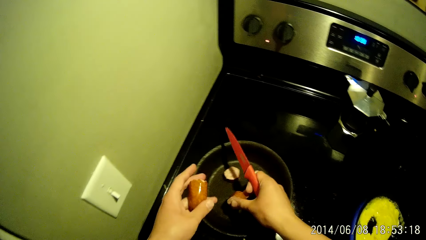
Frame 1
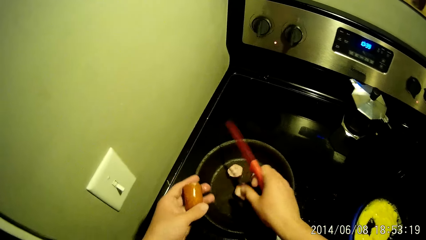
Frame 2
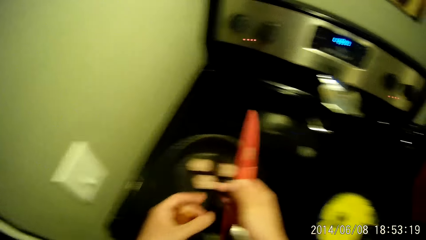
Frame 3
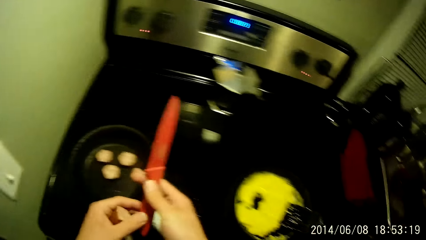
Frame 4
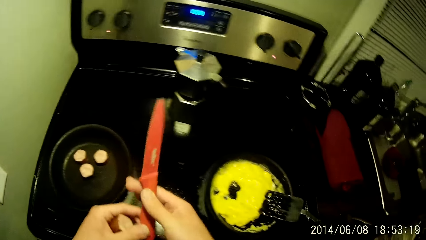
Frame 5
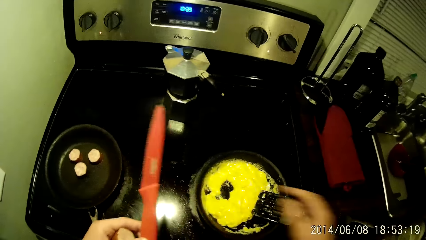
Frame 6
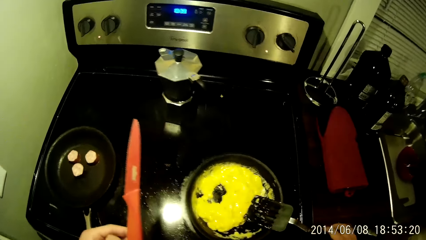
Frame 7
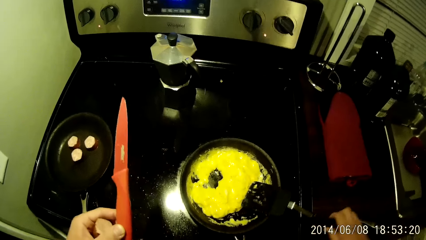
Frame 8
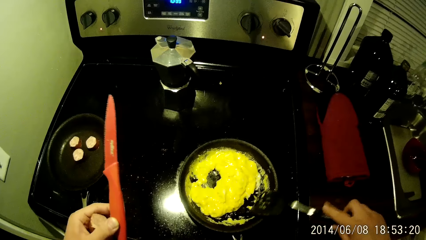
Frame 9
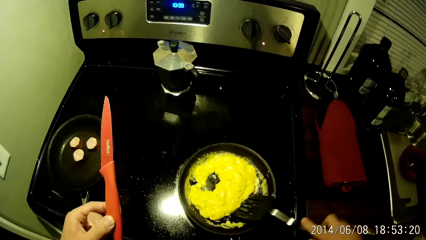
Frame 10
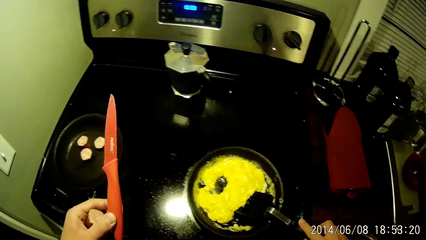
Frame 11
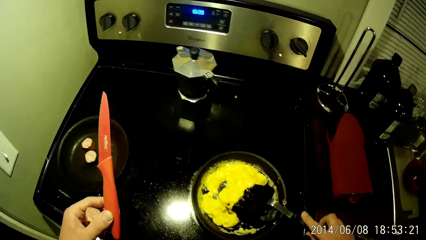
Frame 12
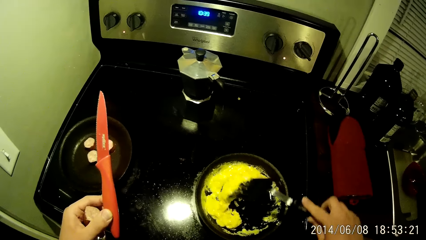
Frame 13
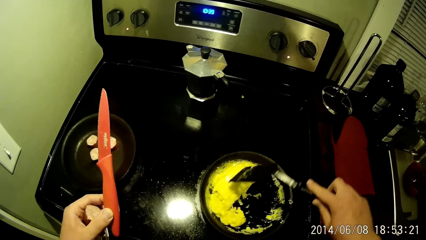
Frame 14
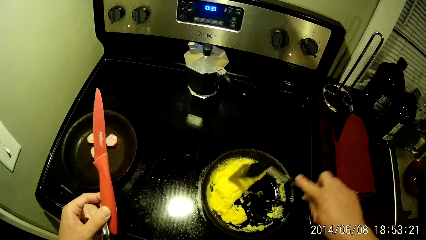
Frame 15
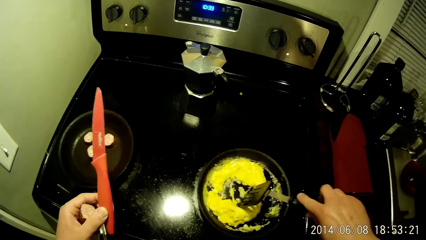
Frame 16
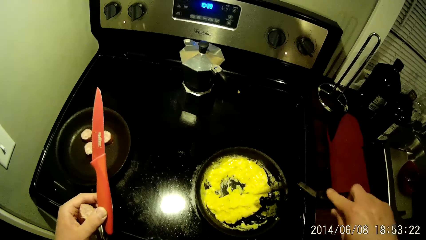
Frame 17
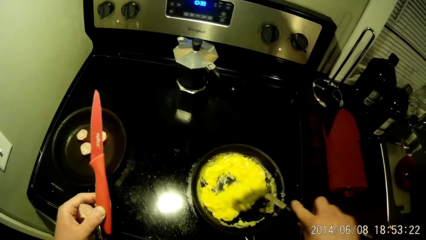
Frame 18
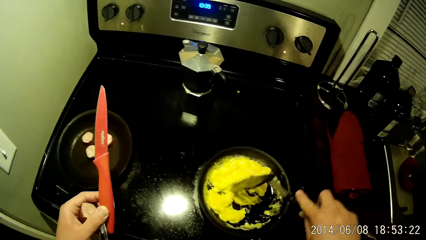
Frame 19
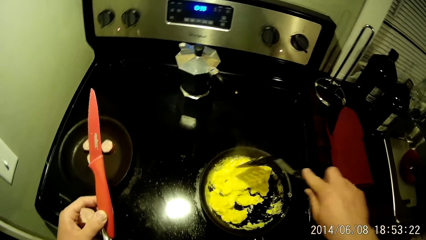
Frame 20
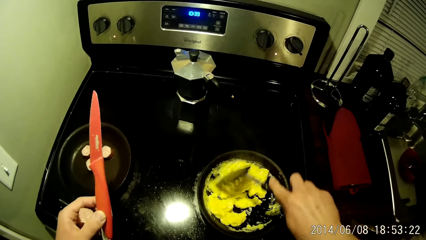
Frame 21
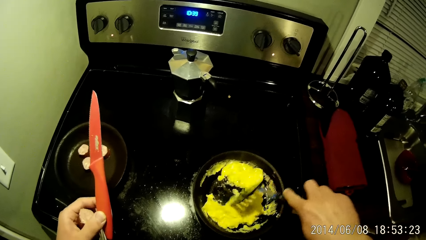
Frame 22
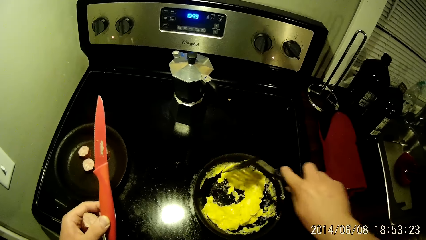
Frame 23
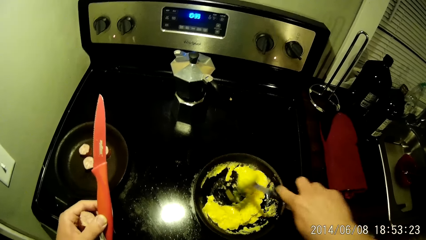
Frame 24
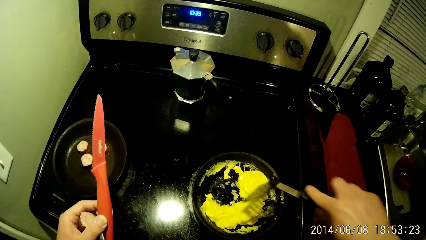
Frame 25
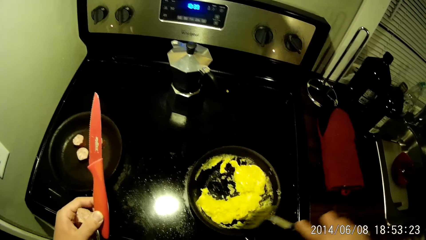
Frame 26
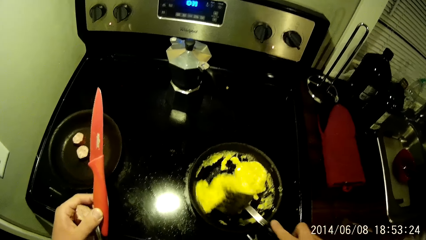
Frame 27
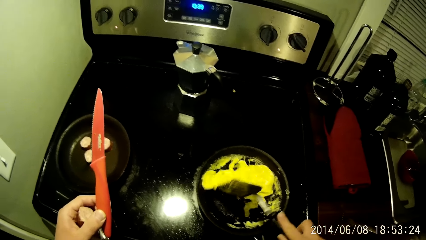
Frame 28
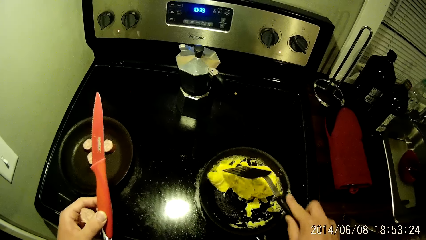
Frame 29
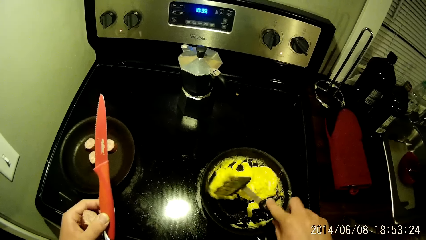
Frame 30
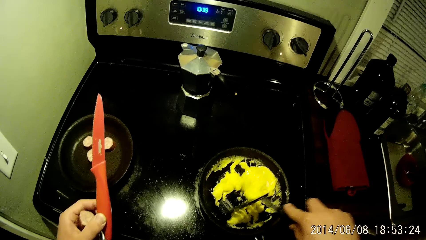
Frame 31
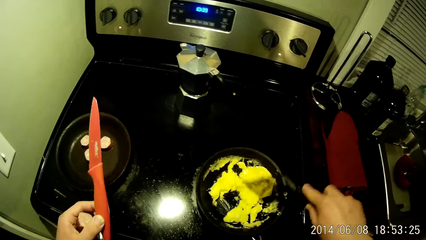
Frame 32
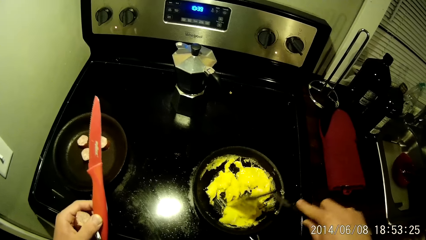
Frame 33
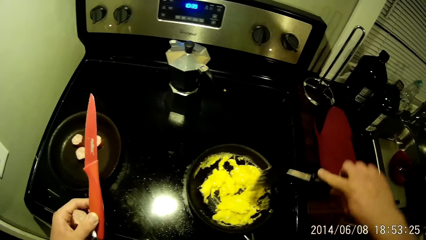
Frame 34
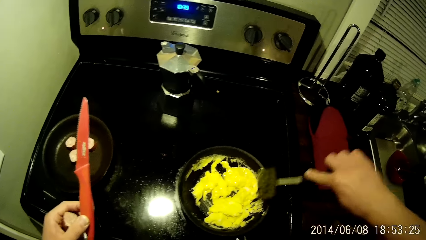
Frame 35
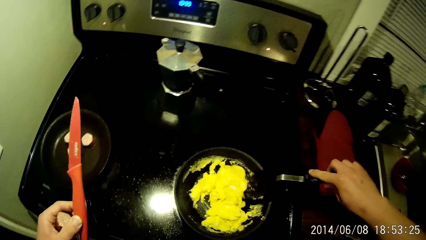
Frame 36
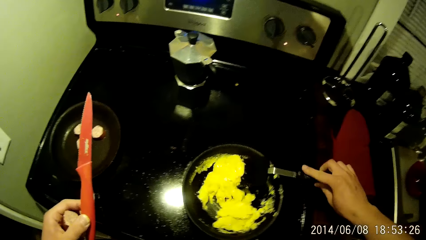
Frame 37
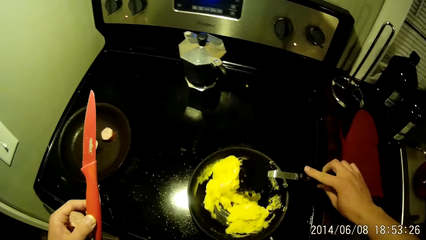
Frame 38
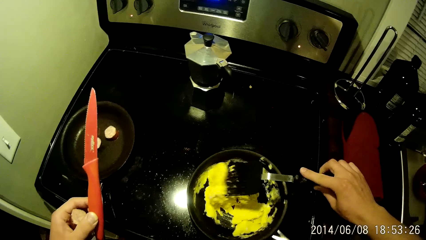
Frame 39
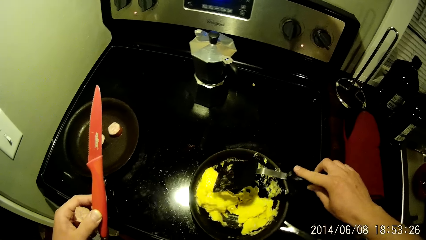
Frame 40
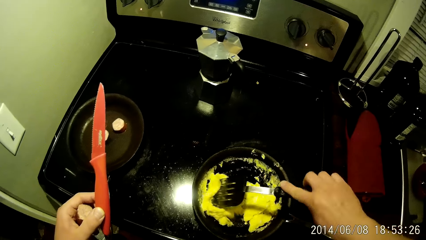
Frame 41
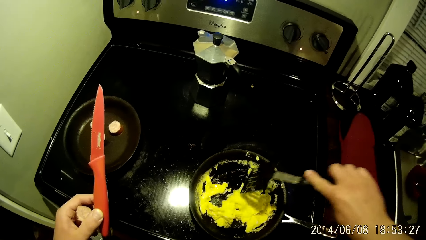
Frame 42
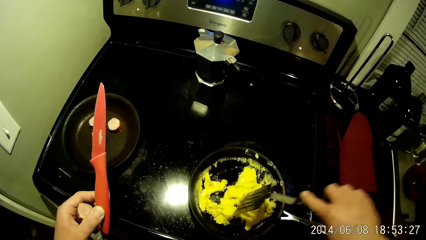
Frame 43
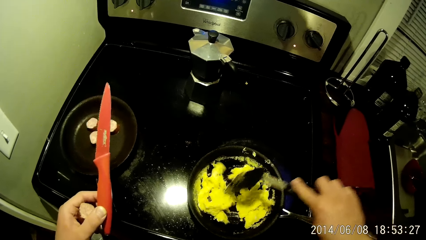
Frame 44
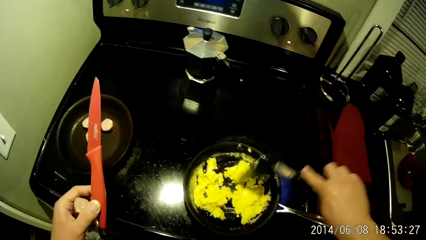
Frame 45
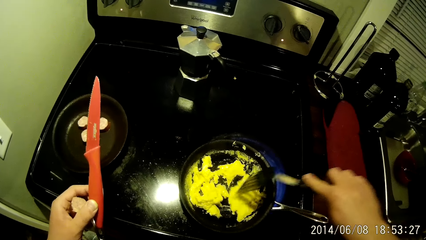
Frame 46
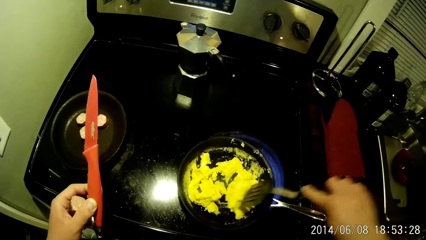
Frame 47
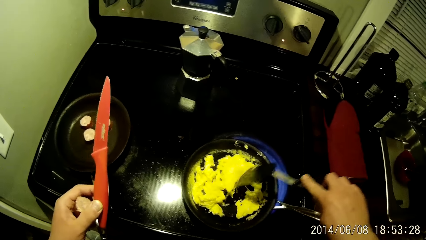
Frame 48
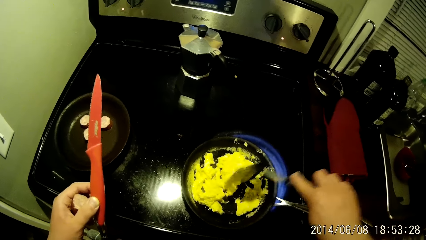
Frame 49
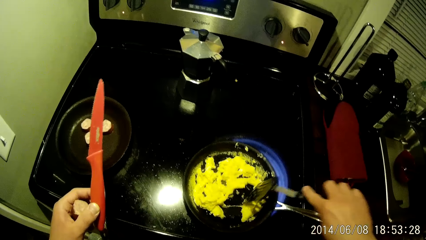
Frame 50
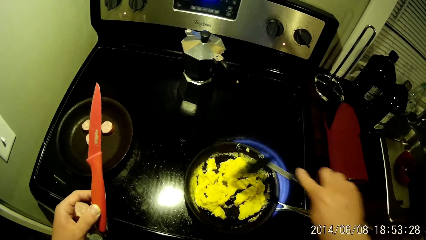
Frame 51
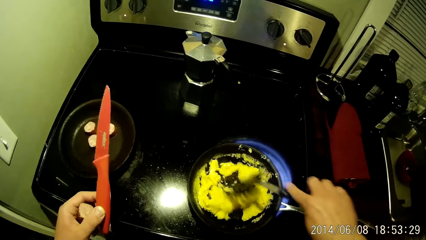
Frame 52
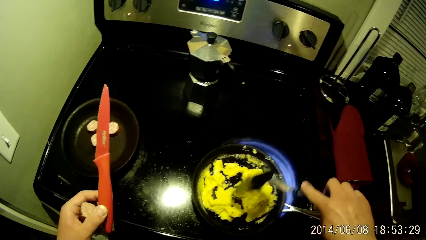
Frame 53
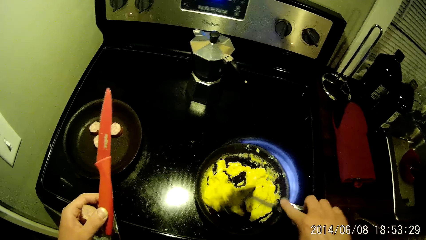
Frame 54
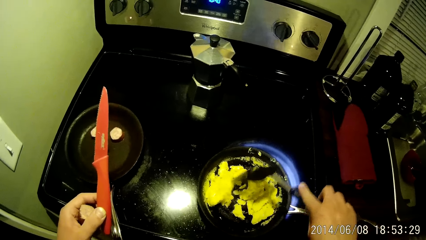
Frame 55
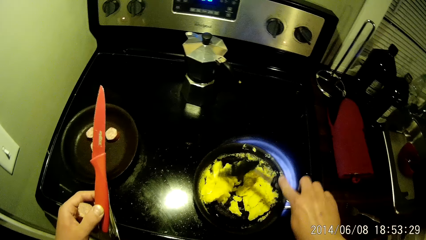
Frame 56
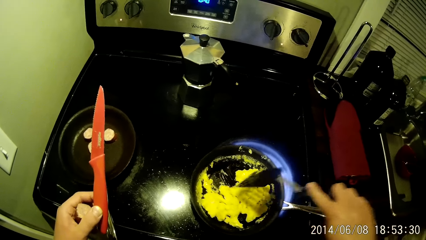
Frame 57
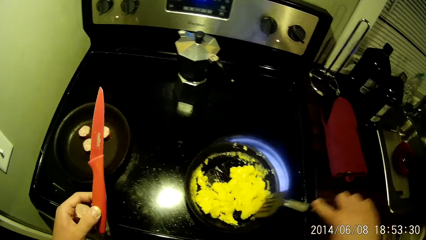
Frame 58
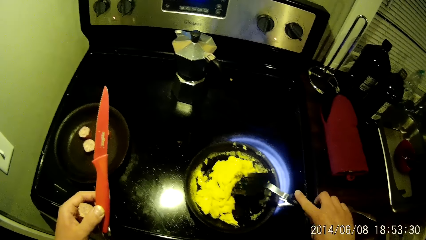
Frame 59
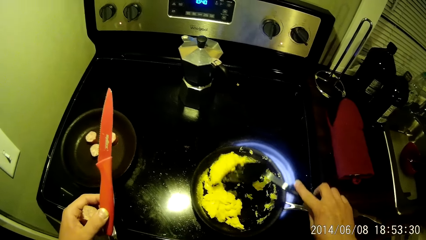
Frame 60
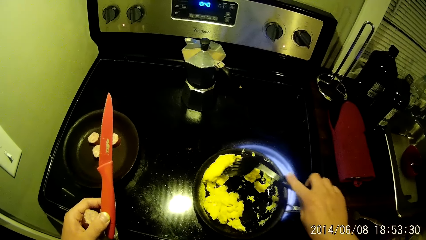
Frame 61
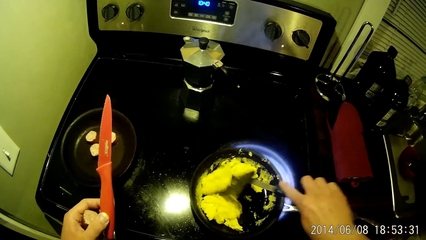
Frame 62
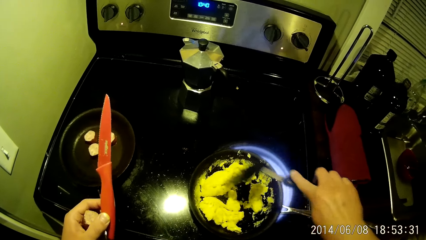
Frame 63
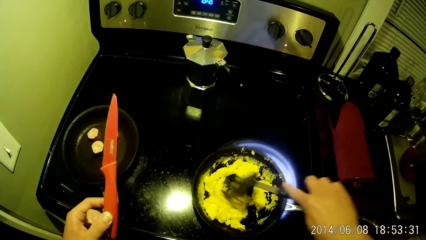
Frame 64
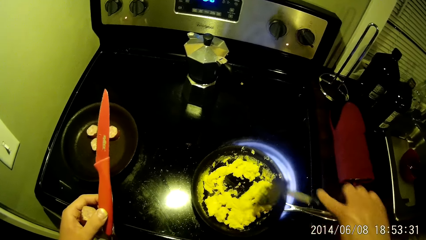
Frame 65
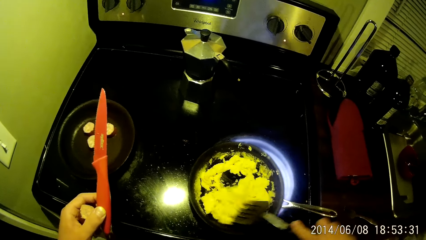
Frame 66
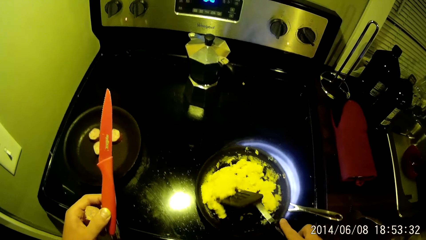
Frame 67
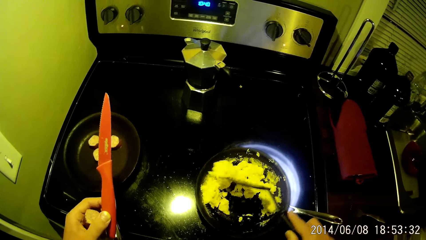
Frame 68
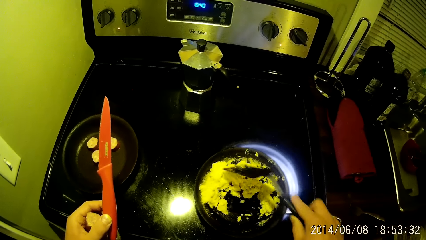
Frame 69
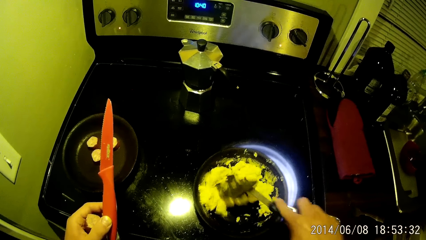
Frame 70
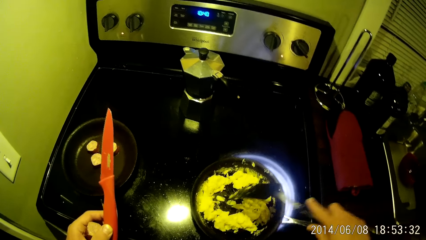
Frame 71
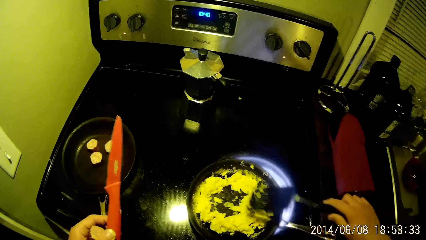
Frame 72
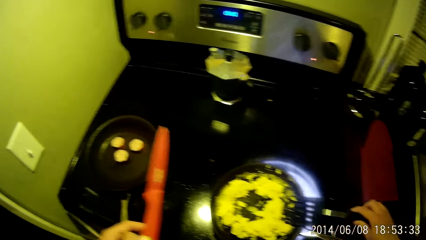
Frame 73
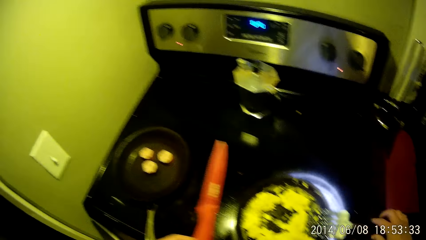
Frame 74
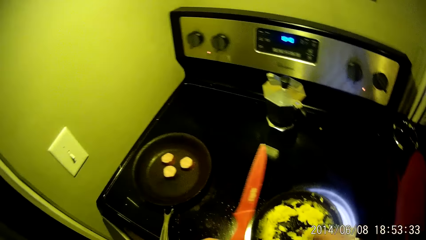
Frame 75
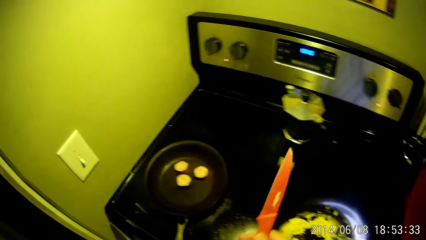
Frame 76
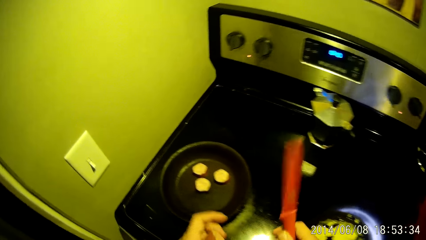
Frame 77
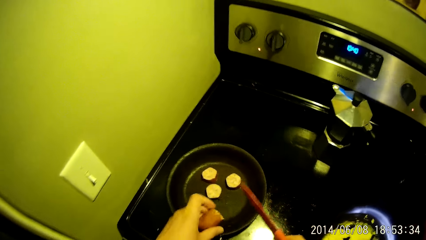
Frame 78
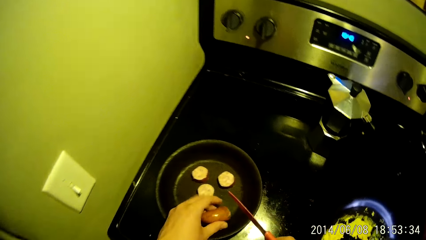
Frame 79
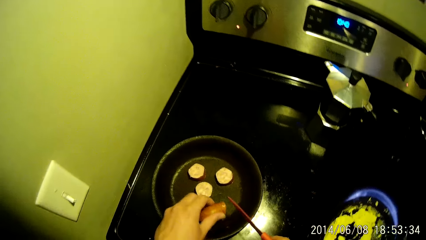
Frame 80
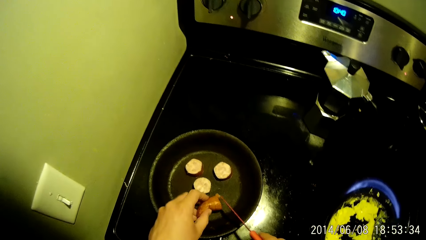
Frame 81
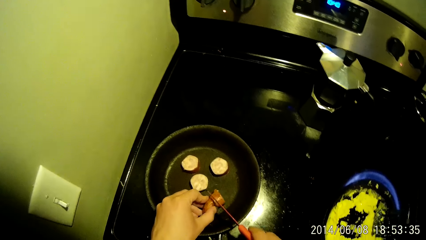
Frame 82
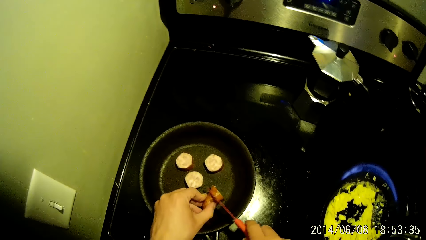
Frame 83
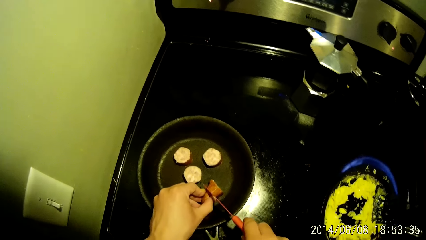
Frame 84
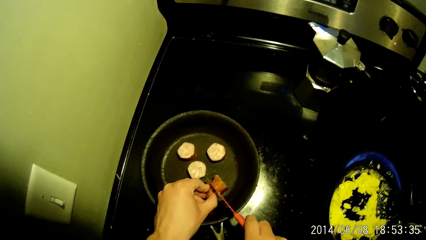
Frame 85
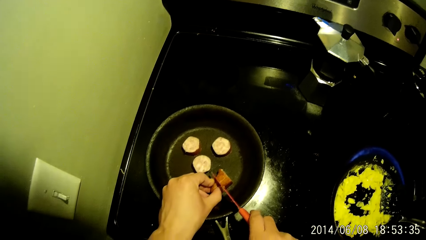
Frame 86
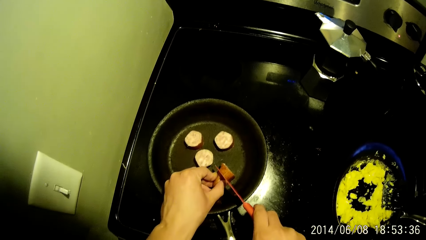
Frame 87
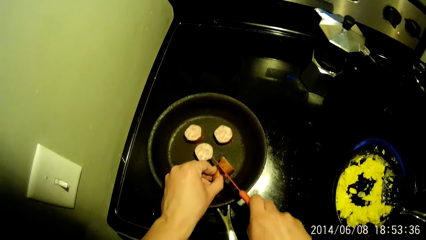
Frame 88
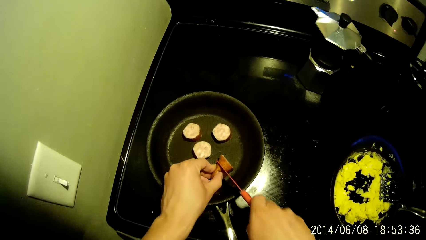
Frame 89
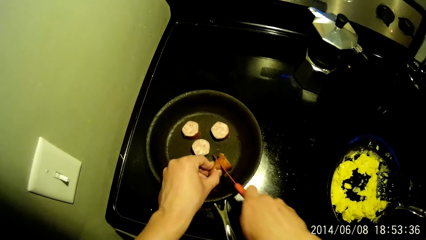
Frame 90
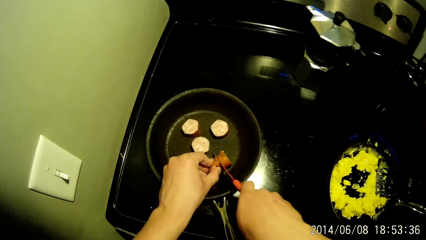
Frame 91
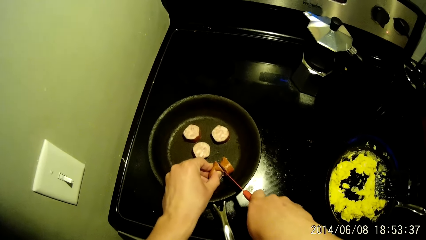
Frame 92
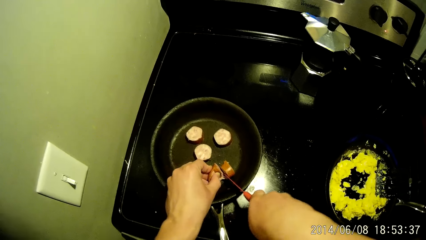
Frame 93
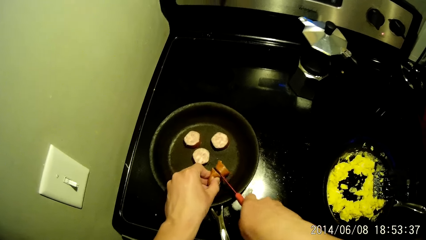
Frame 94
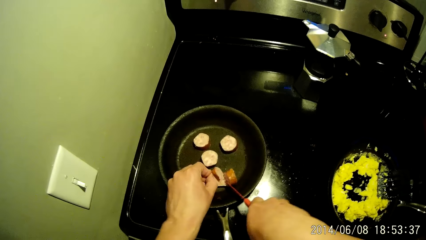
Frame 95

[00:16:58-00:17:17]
The camera wearer passes the knife to his left hand. He stirs the omelet in the frying pan with the spatula in his right hand. He picks up the spatula. He stirs the frying pan with the spatula in his right hand. He places the spatula in the frying pan. He passes the knife to his right hand. He cuts the hot dog into the pot with the knife in his right hand.
